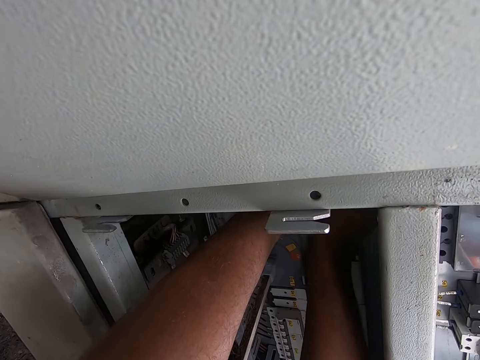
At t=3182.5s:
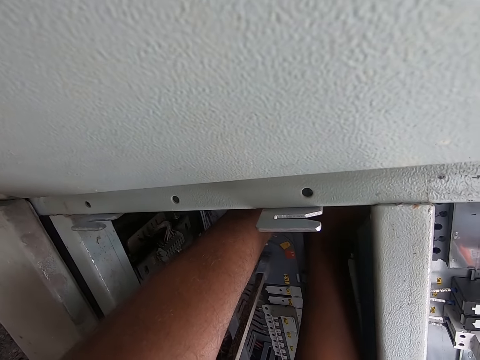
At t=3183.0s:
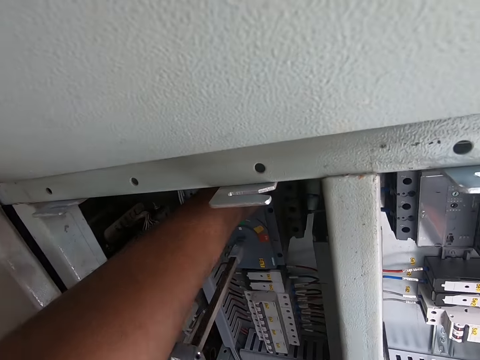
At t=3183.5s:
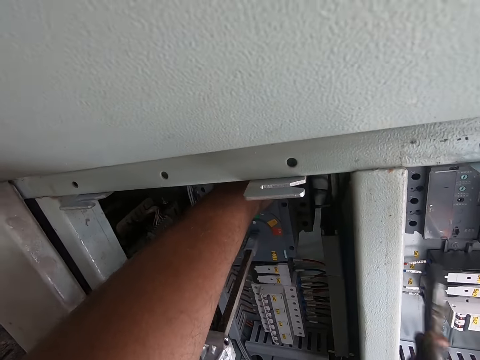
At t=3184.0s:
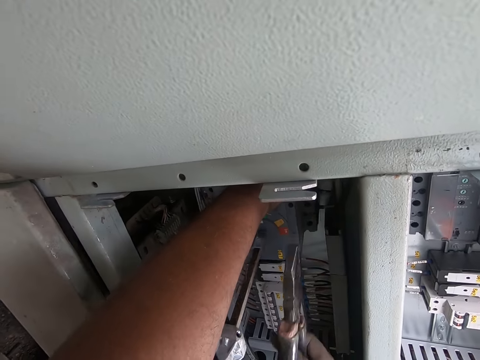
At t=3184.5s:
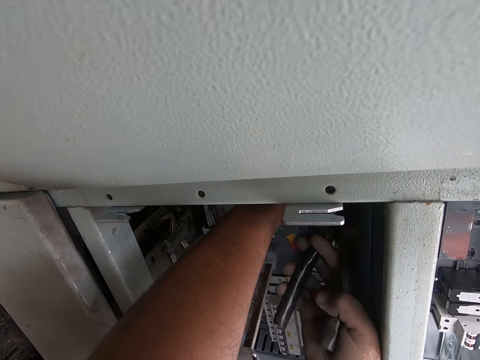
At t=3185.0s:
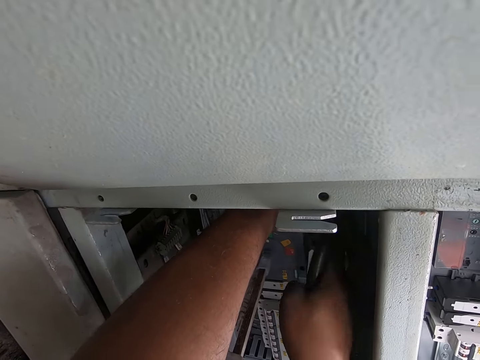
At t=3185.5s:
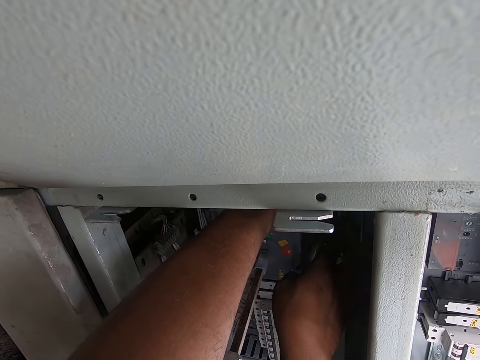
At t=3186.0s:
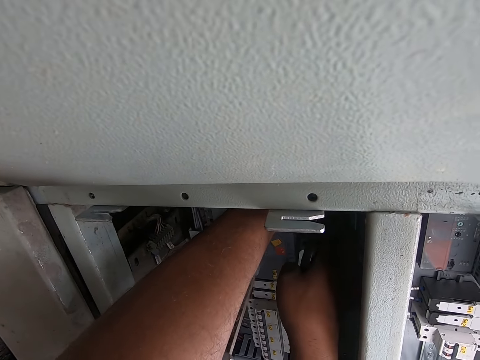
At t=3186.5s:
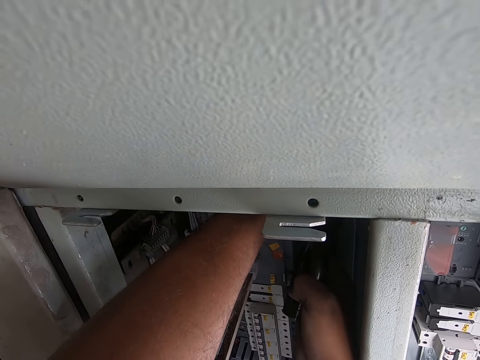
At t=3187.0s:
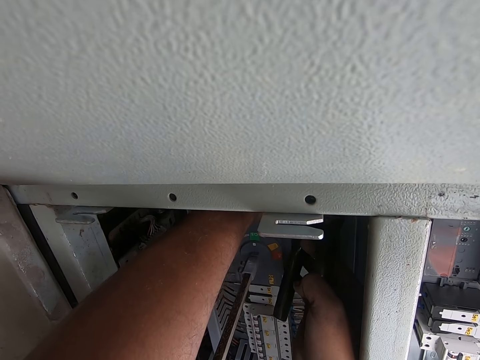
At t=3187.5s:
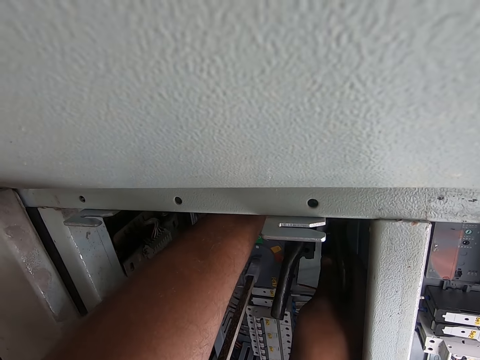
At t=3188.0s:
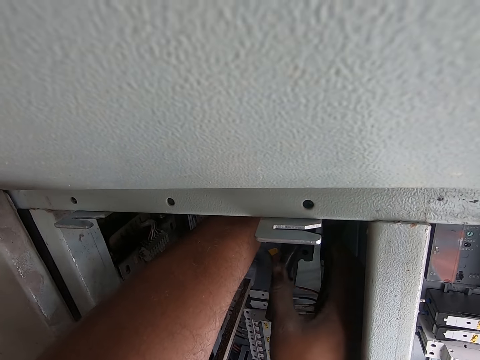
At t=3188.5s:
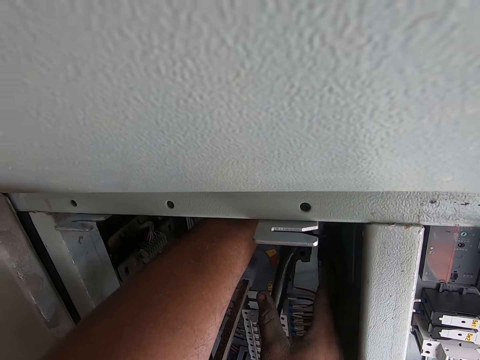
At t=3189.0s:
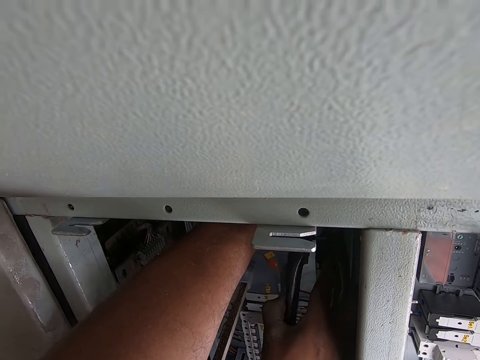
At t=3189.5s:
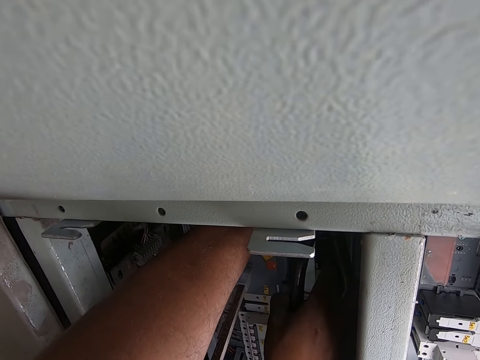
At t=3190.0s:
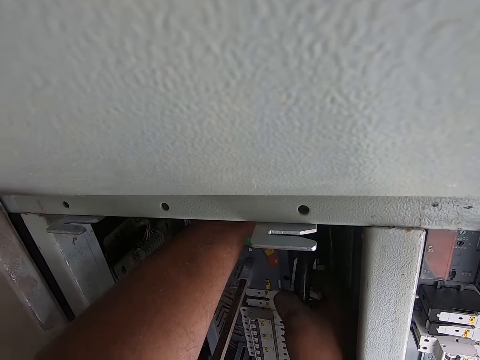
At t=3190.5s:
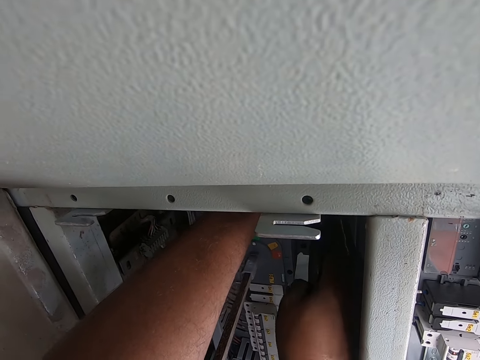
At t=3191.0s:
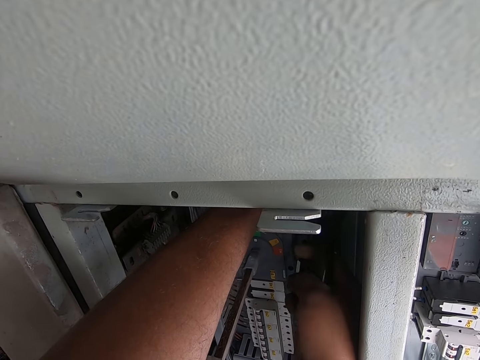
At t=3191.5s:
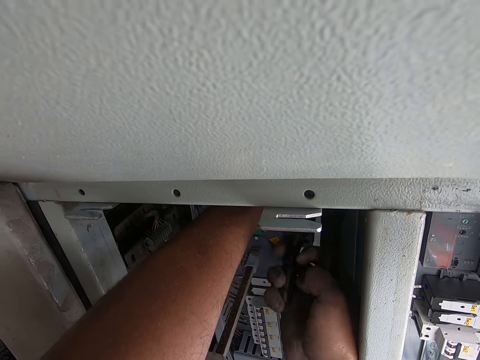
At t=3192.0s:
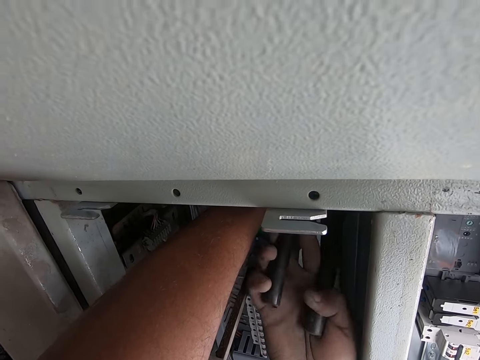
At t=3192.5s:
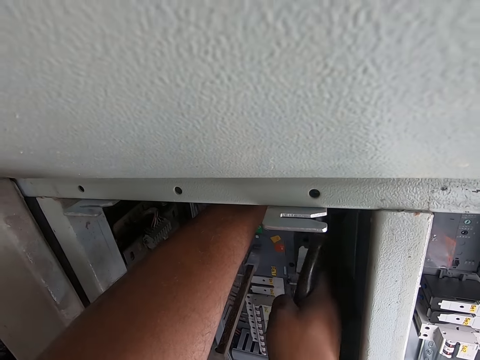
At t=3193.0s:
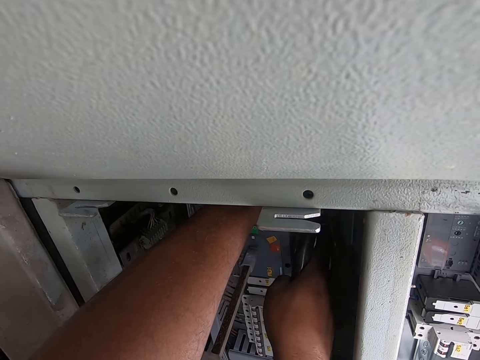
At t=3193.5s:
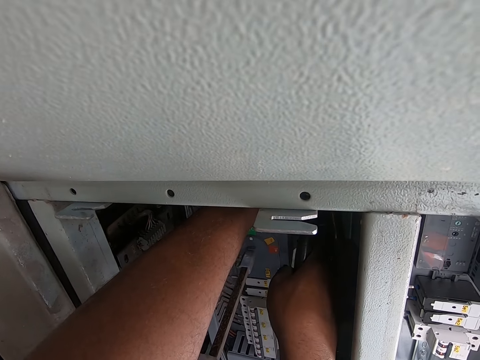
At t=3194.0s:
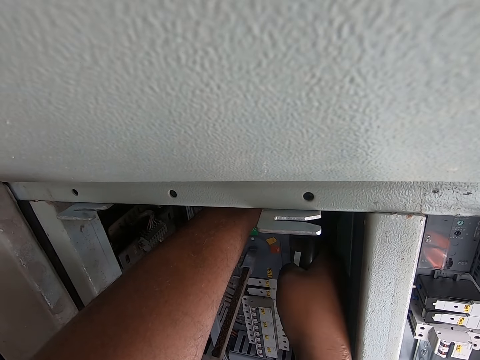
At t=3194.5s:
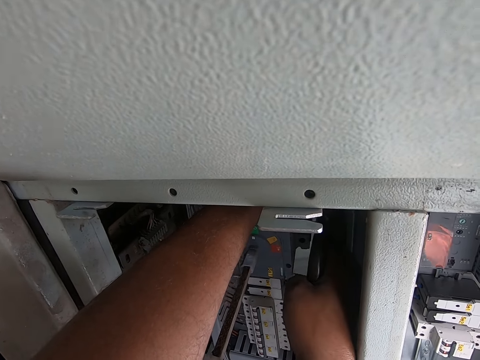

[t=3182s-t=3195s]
The camera wearer picks up the plier from the switchboard with his right hand. He fixes the cable in the switchboard with his left hand and the plier in his right hand. He cuts something with the plier. He interacts with a group of people.

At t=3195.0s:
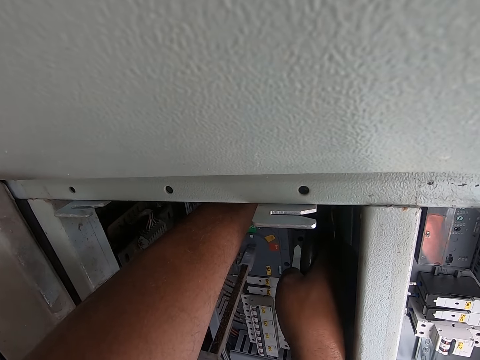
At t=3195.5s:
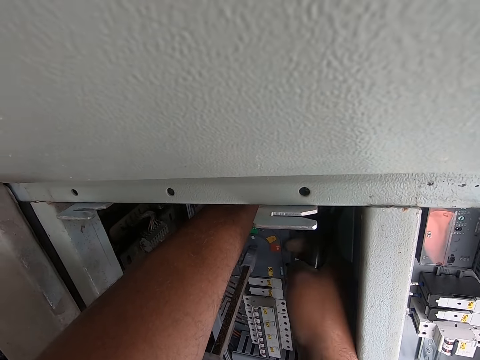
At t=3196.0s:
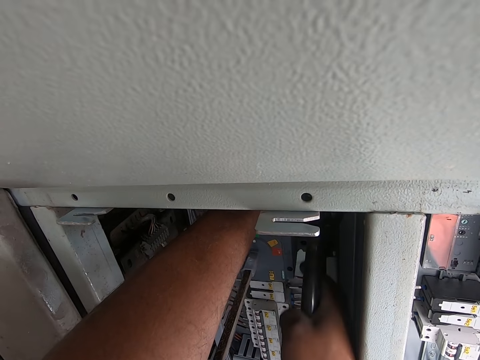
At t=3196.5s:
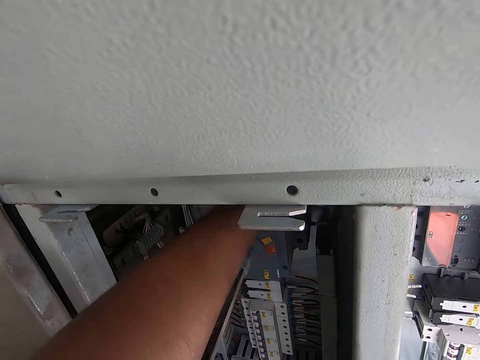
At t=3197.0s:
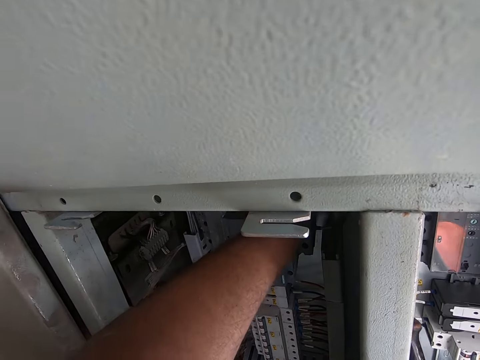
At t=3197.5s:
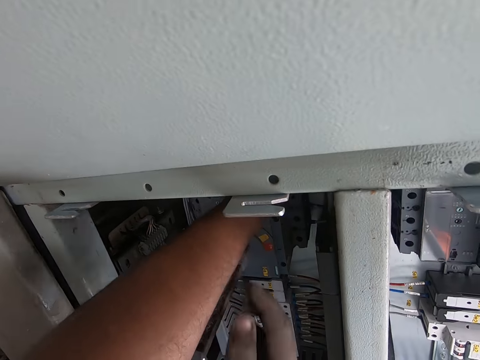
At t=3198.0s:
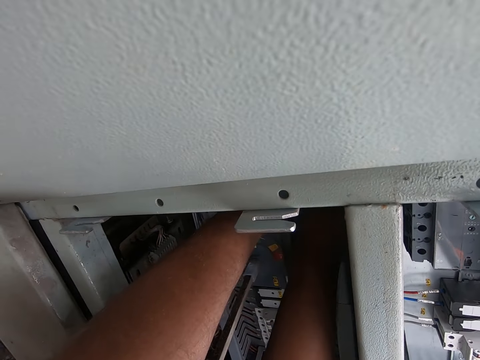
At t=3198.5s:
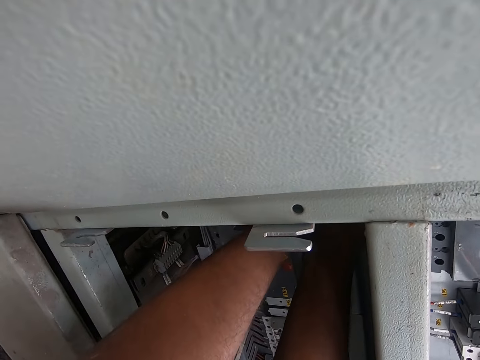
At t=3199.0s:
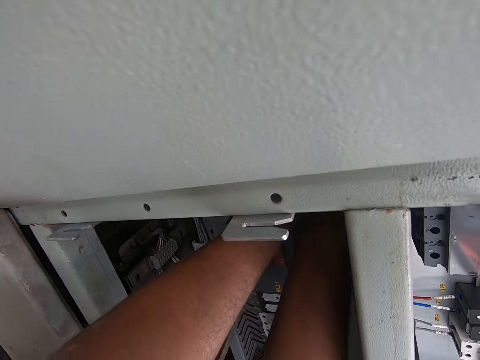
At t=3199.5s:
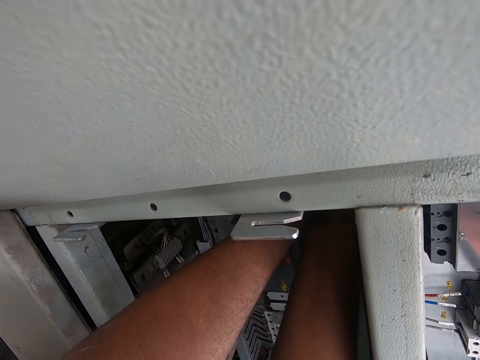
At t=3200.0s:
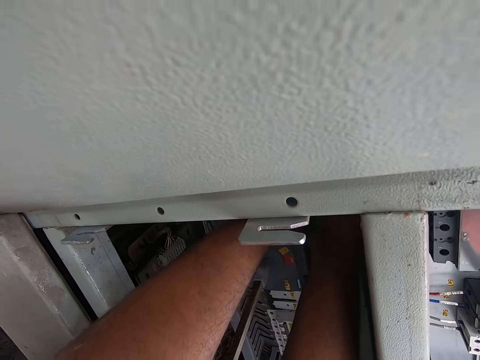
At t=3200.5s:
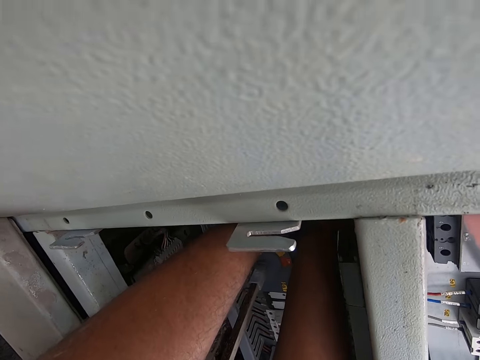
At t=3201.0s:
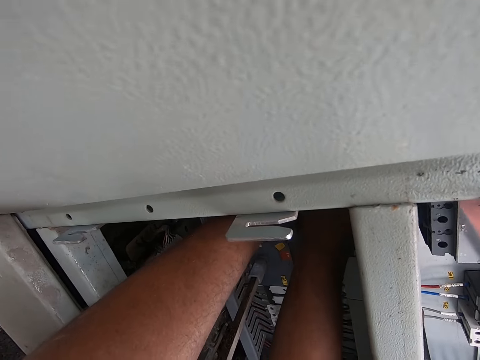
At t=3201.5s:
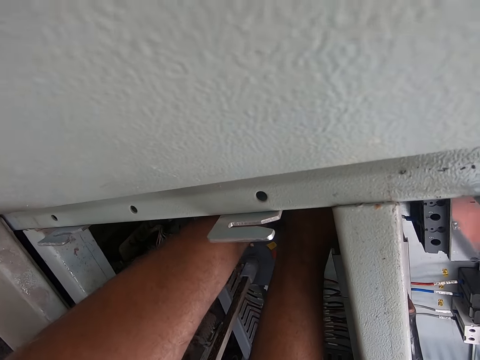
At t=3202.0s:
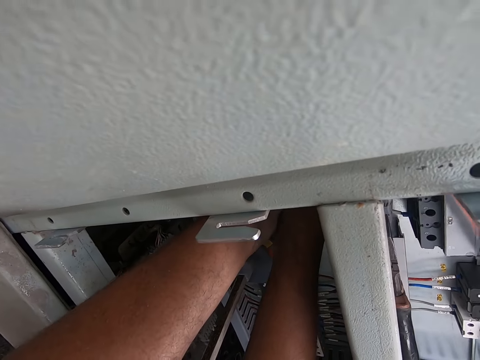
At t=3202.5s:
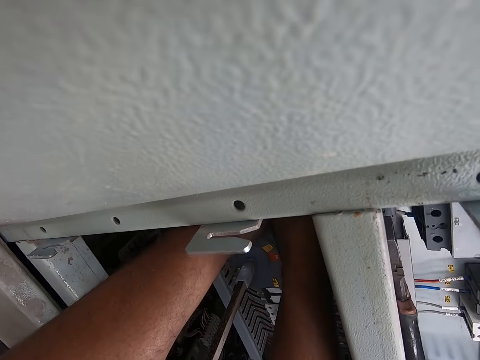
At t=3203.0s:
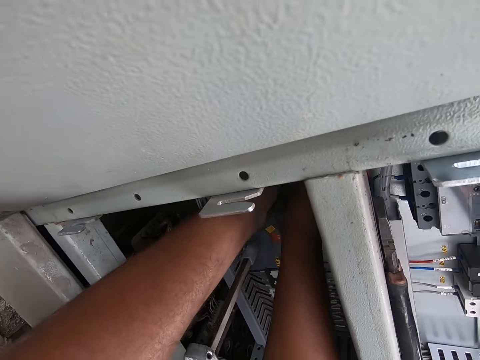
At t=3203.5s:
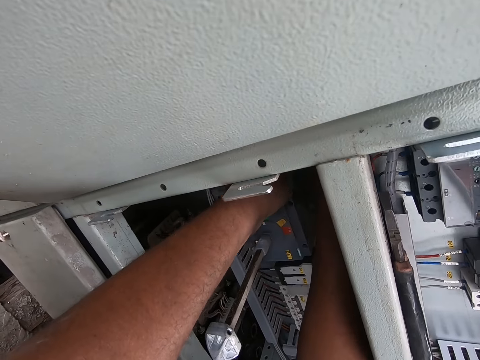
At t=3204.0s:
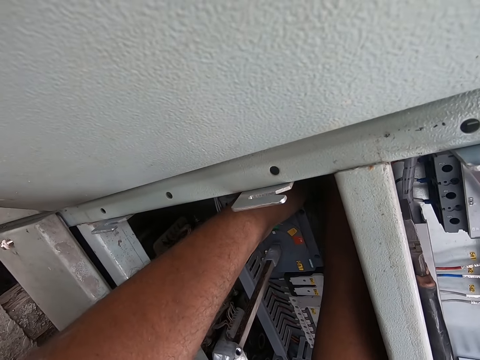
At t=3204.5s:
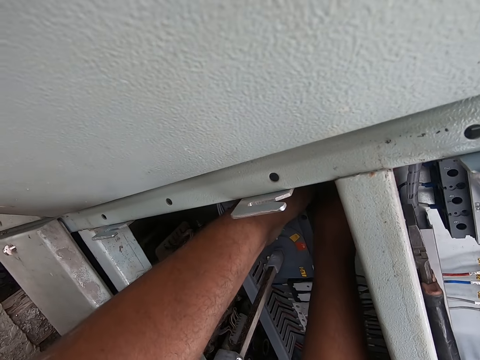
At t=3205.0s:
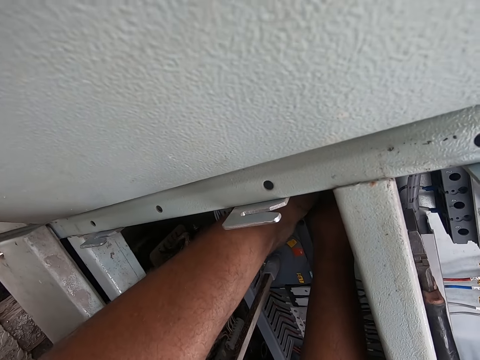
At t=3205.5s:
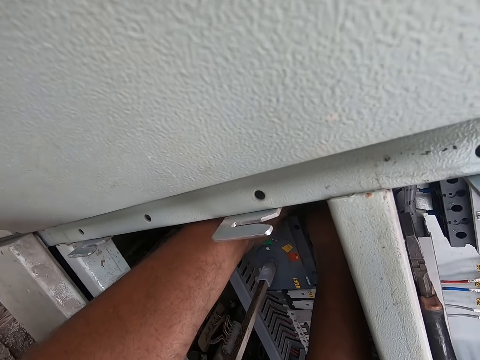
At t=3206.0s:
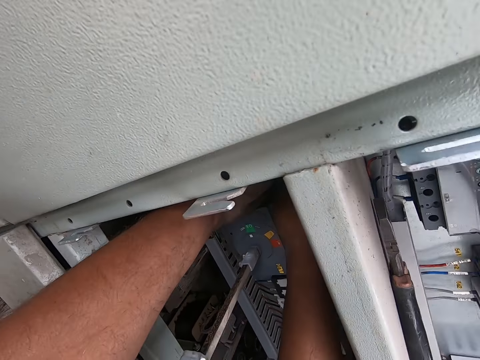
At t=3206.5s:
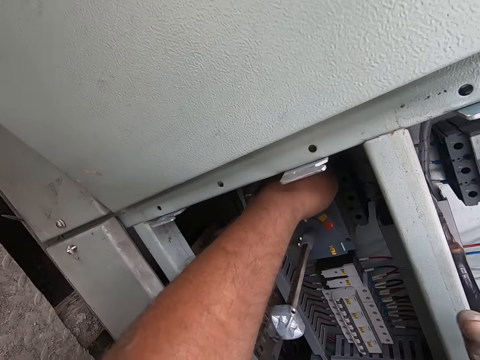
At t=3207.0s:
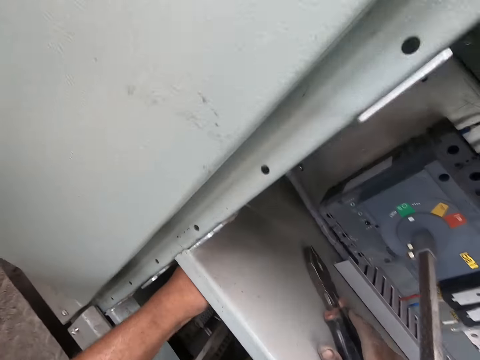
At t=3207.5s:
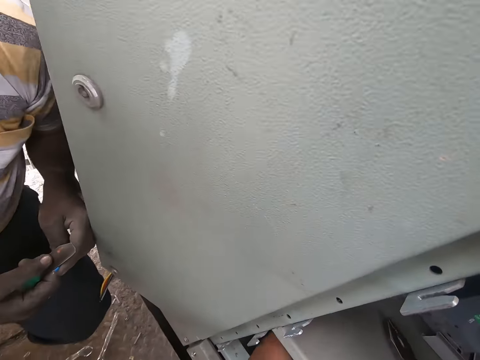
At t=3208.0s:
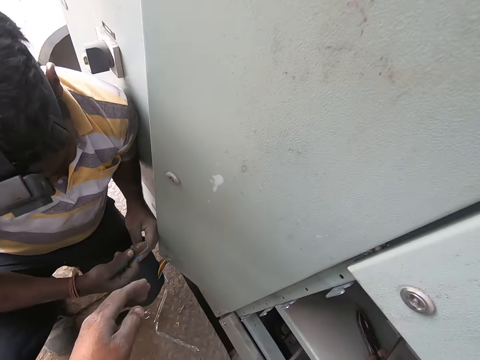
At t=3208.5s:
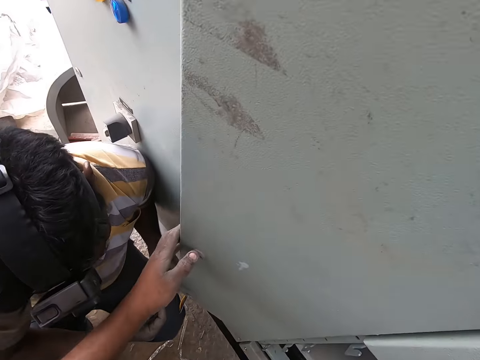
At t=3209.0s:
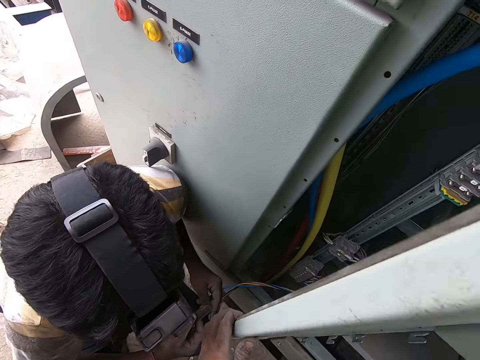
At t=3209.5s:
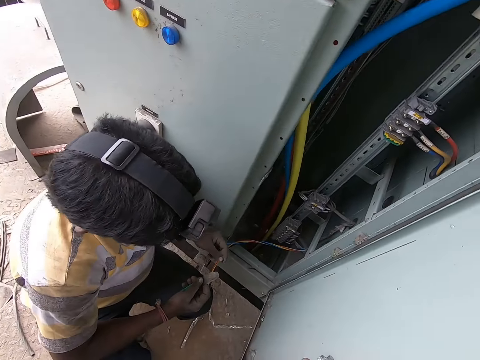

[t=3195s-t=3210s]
The camera wearer drops the plier on the switchboard with his right hand. He fixes the cable in the switchboard with both hands. He holds something. He touches the switchboard with his right hand. He opens the door of the switchboard with his left hand.
